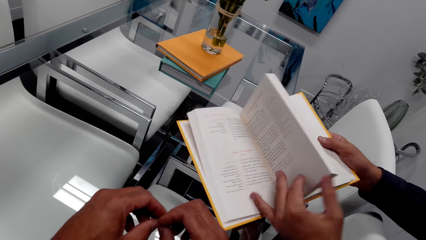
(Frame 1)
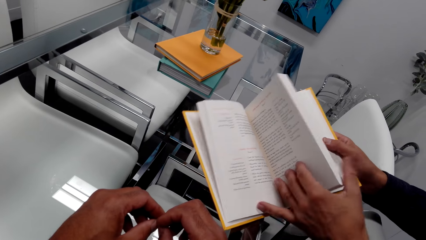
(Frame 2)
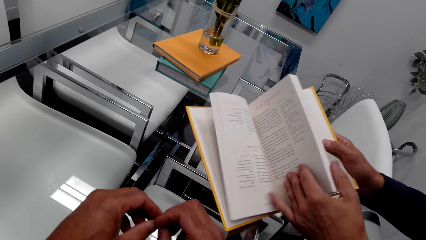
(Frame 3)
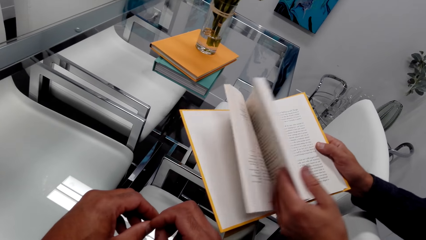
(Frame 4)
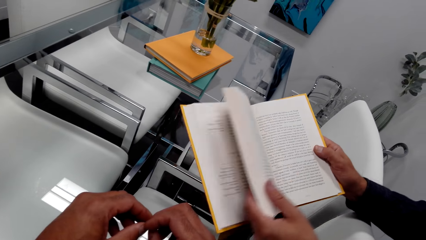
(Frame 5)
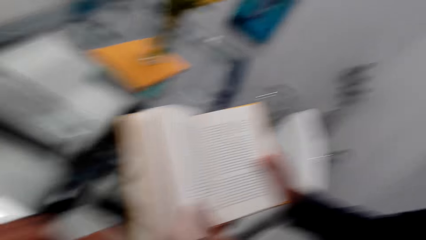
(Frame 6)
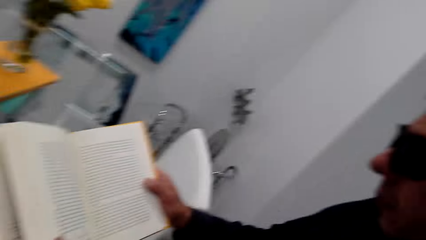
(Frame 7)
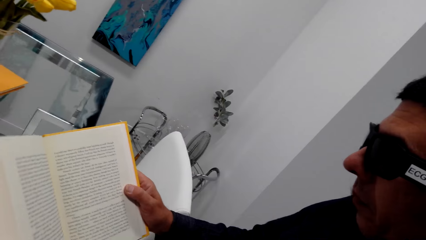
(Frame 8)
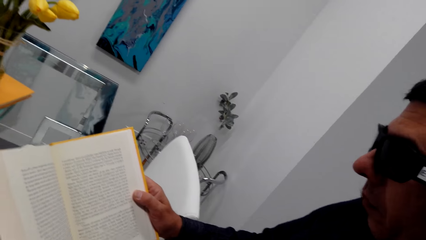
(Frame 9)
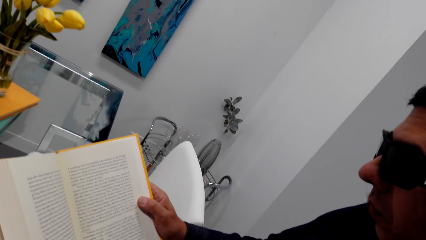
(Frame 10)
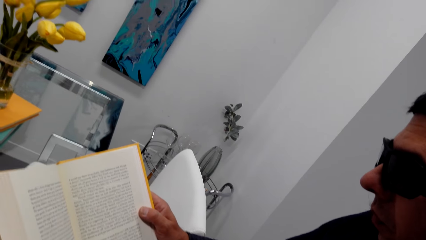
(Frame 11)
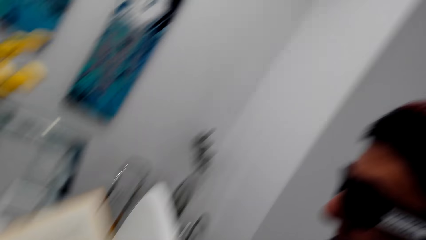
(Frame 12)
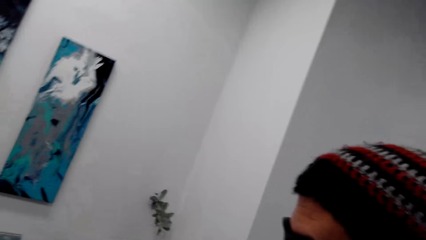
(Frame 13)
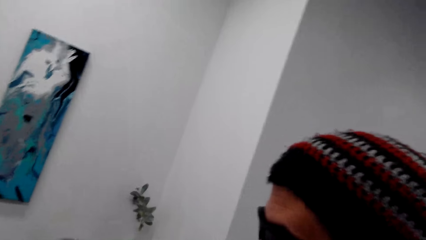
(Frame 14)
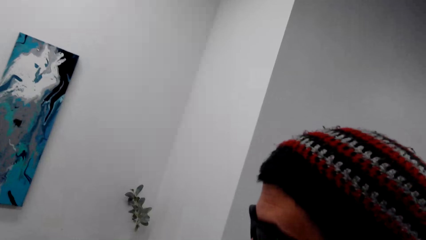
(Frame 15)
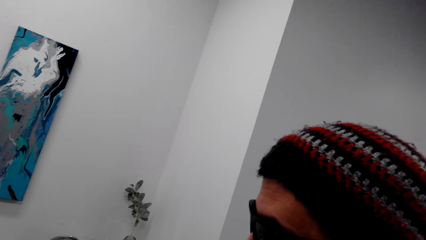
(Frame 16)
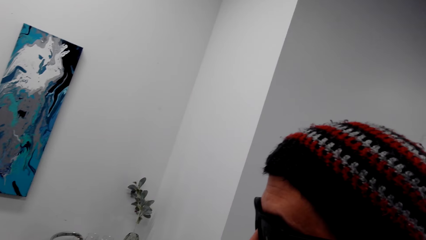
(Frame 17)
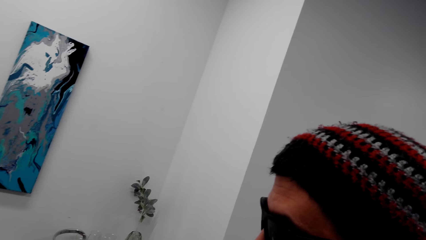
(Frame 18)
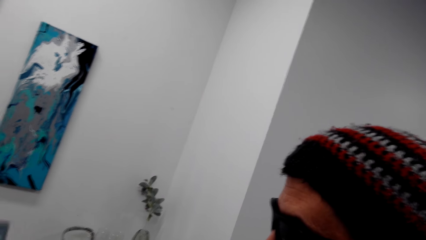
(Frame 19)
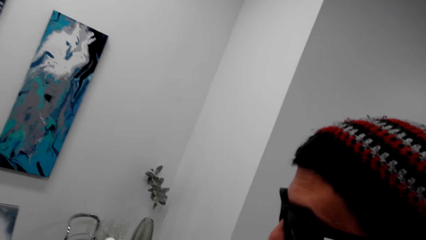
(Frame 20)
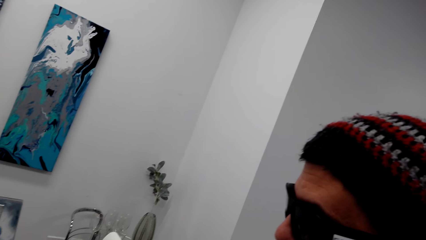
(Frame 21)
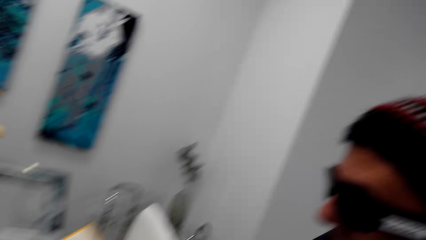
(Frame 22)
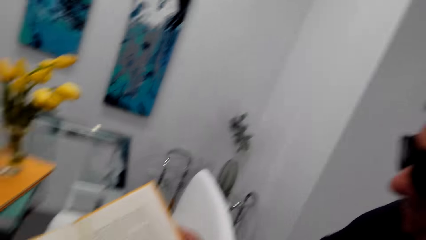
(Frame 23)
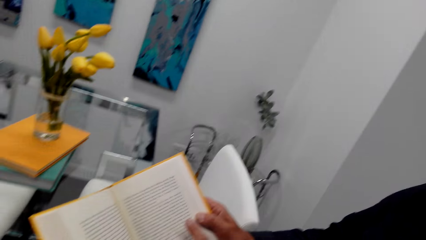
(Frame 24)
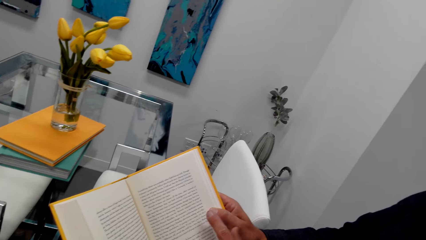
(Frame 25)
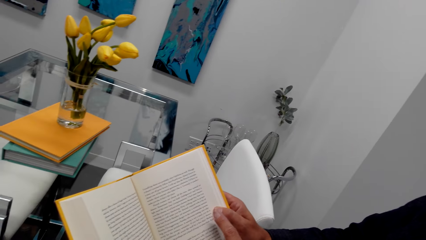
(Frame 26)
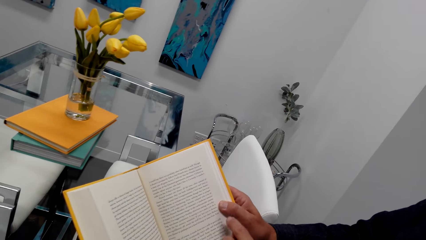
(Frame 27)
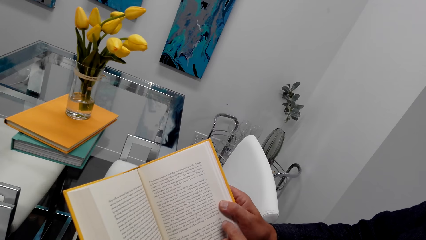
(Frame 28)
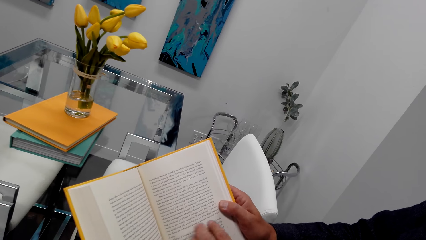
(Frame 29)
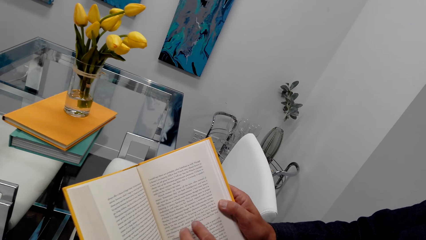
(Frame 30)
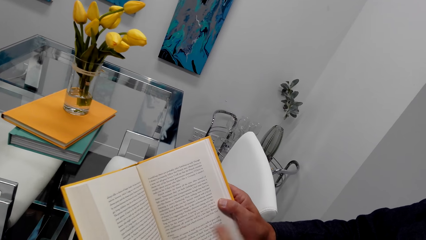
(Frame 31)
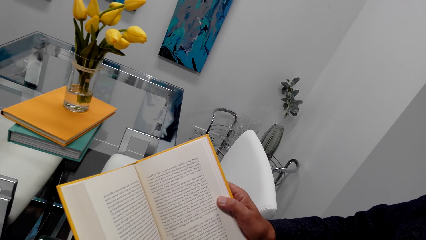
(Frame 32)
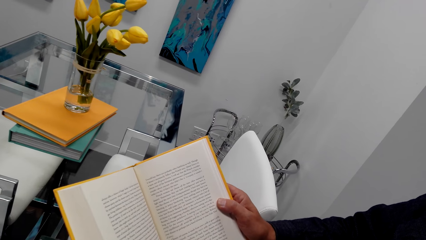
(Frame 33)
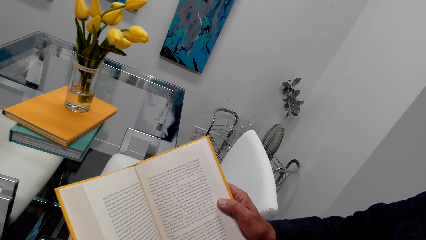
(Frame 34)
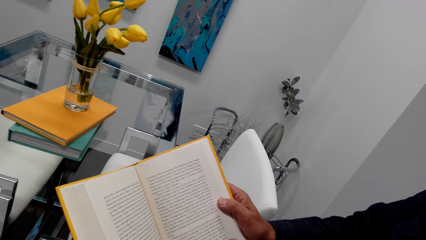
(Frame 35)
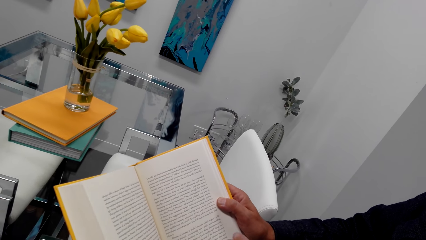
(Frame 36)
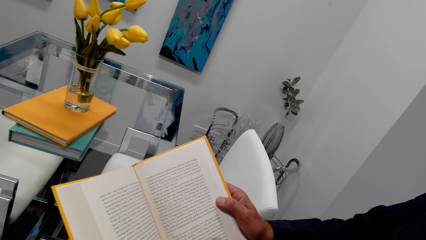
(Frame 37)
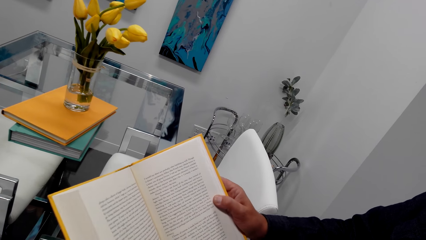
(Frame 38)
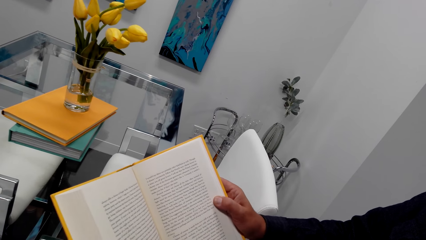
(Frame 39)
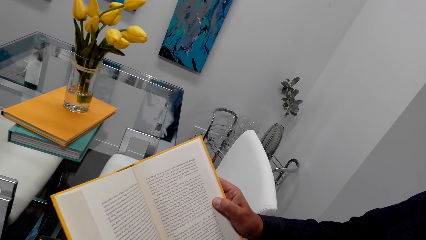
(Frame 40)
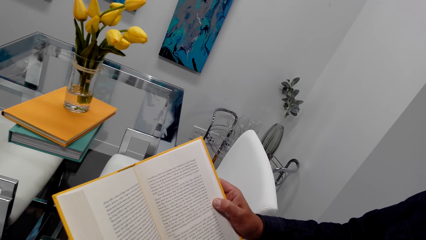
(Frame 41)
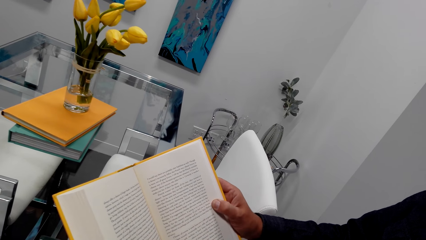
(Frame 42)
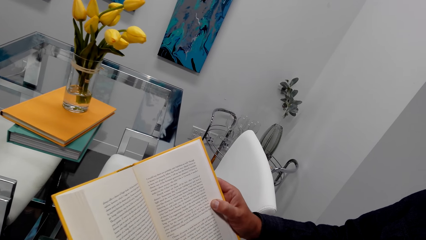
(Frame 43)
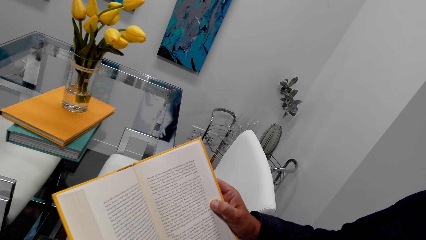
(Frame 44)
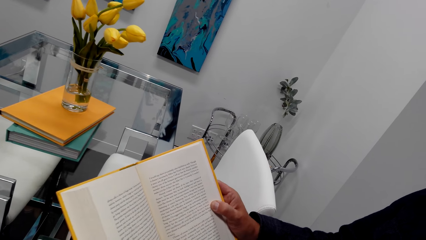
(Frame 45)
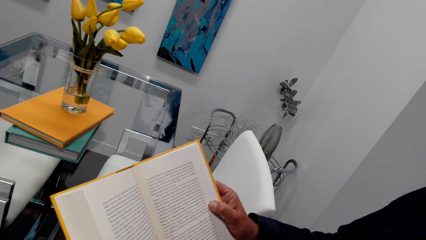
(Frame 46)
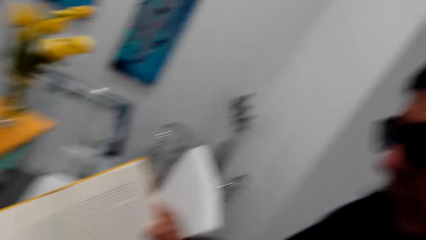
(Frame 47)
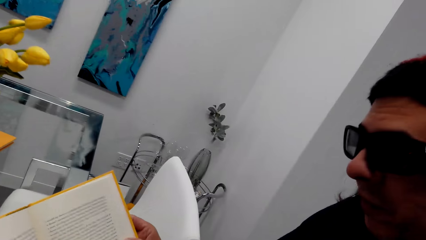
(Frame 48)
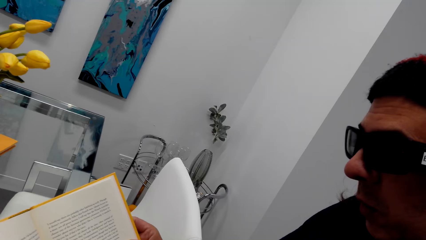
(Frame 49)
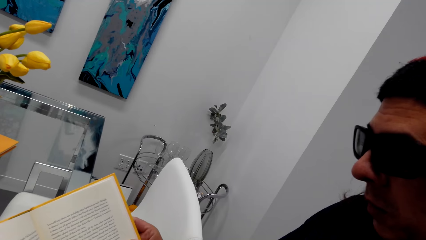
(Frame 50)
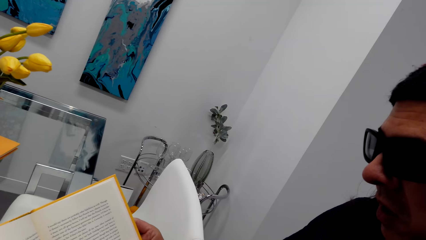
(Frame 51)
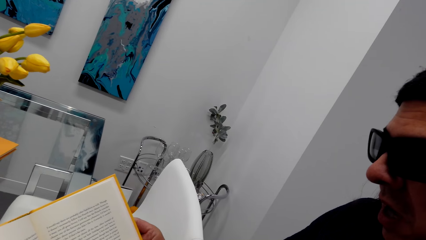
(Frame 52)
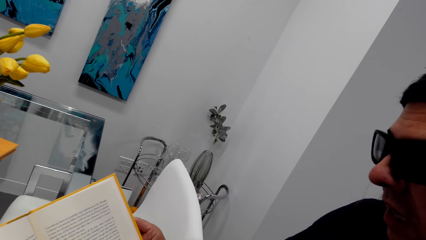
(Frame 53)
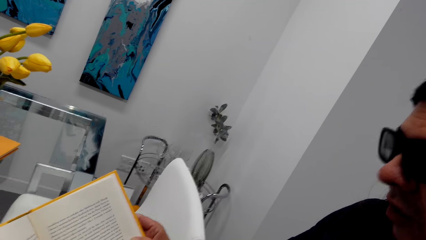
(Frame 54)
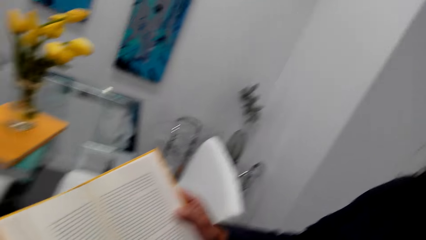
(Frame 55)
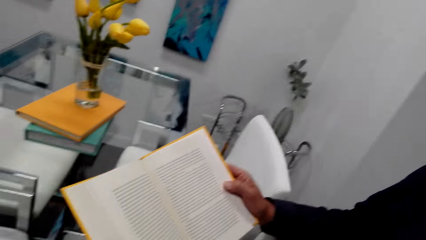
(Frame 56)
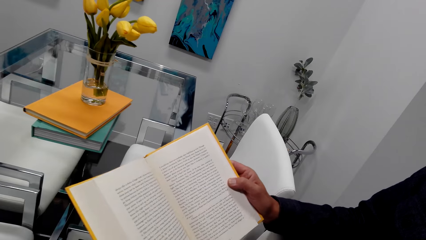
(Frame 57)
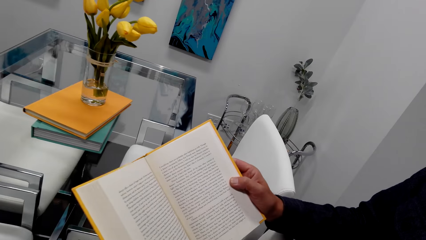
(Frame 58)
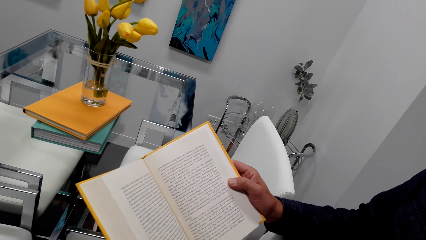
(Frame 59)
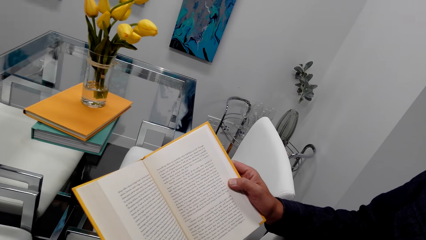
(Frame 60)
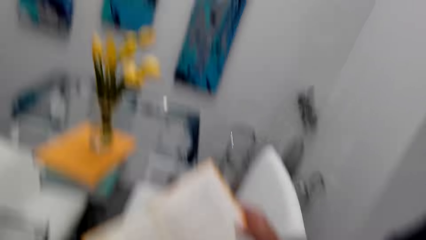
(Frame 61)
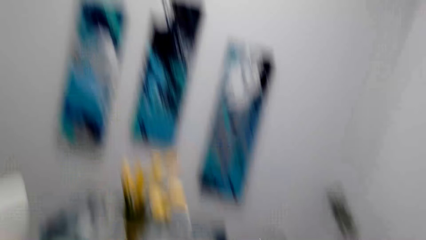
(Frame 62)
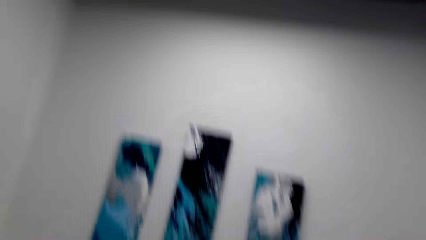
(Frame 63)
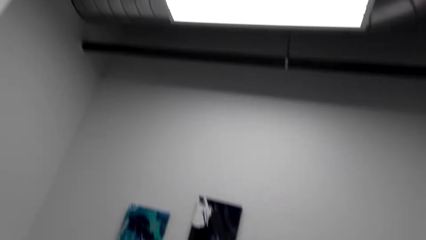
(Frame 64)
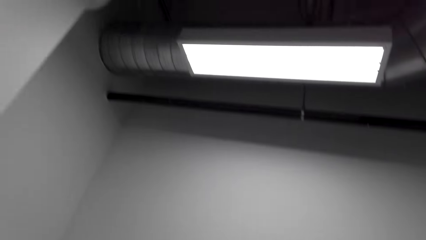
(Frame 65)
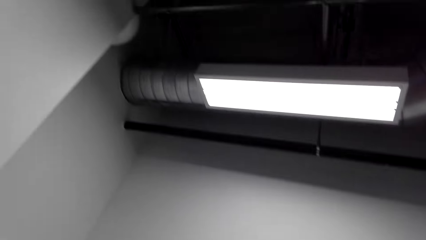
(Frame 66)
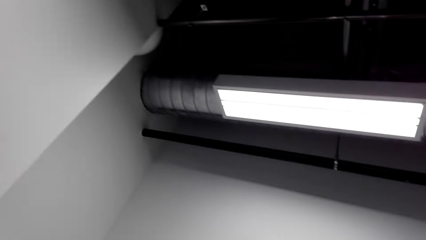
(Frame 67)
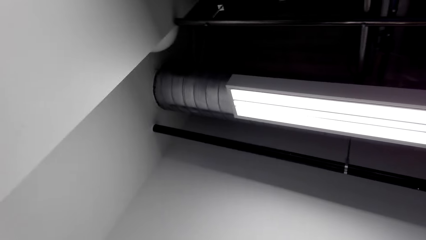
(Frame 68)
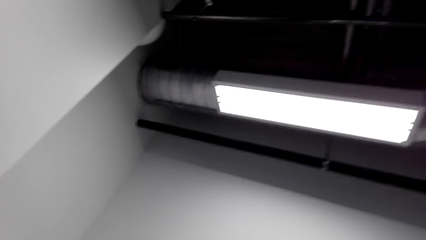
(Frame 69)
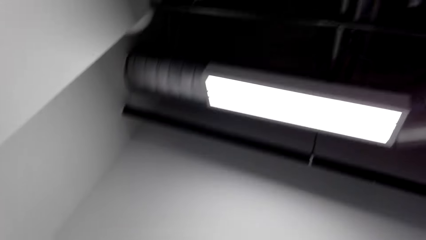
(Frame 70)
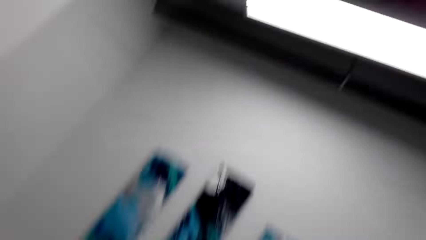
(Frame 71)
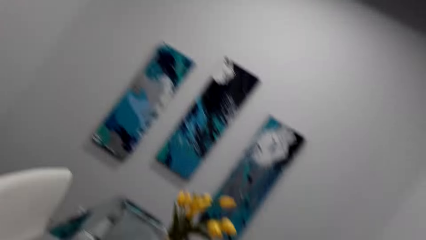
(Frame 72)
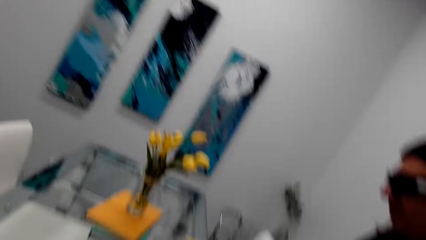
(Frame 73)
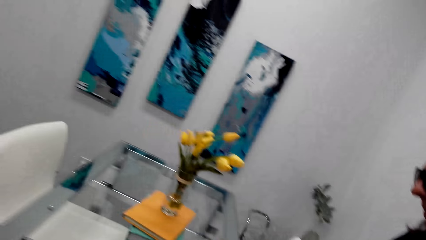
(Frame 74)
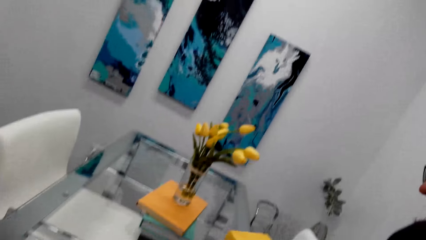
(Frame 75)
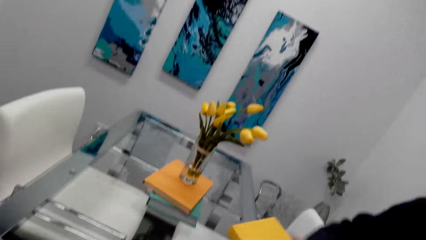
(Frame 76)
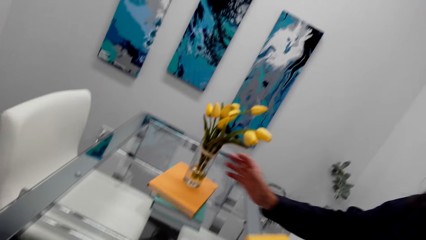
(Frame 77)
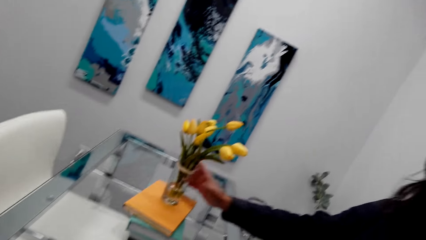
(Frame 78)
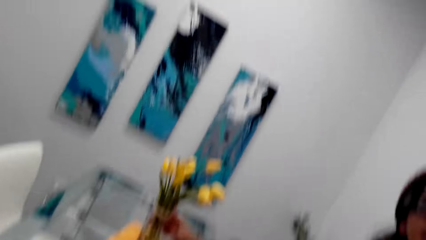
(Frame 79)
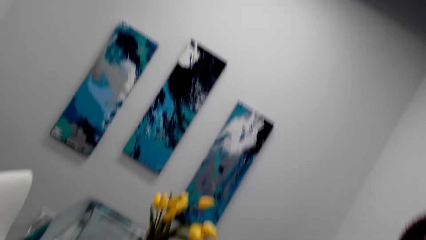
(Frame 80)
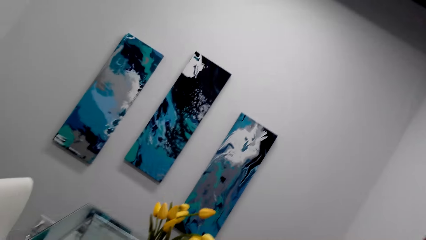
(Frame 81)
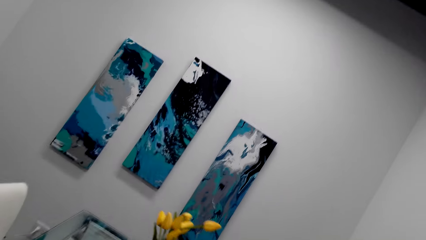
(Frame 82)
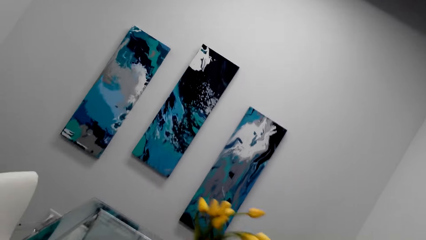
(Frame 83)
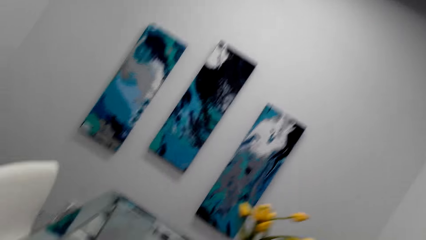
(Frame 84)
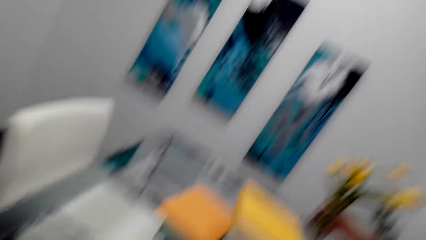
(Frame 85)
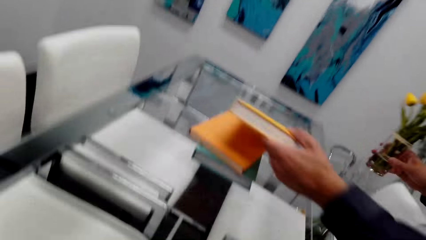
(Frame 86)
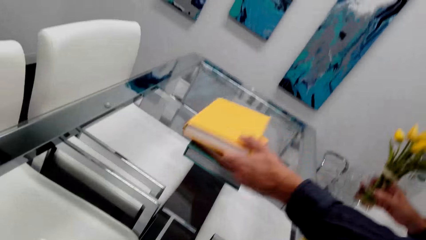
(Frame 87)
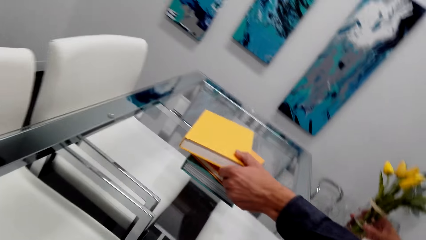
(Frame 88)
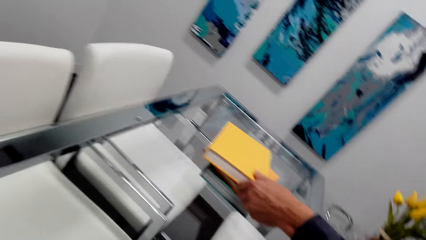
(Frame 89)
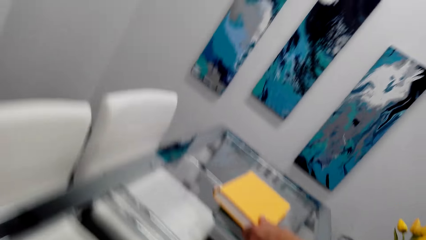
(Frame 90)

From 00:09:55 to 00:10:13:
The camera wearer dialogues with a man. The man reads the book. The camera wearer looks around. The man picks up a bunch of flowers.
